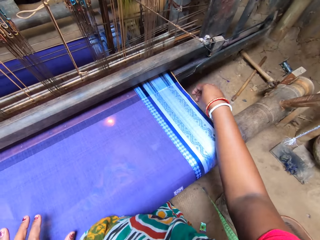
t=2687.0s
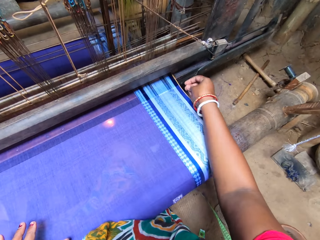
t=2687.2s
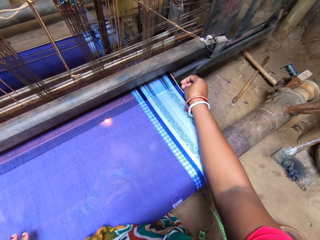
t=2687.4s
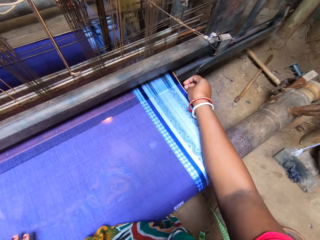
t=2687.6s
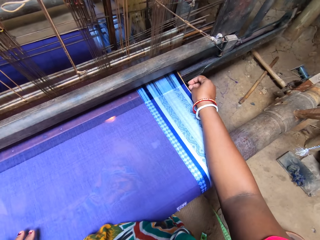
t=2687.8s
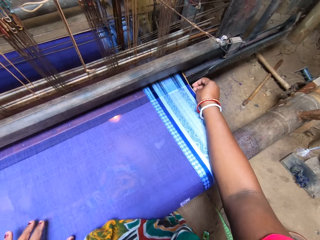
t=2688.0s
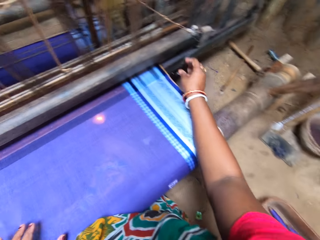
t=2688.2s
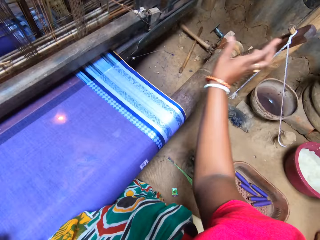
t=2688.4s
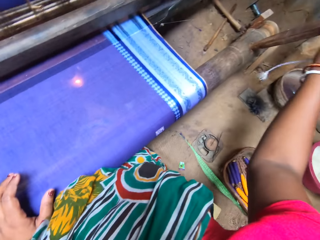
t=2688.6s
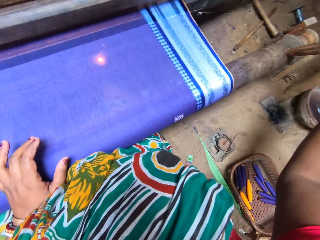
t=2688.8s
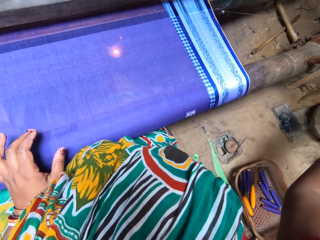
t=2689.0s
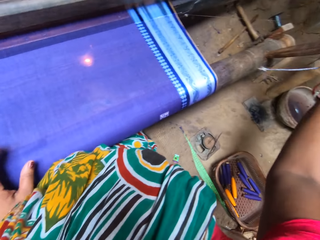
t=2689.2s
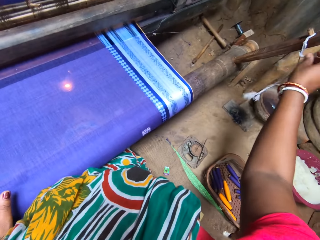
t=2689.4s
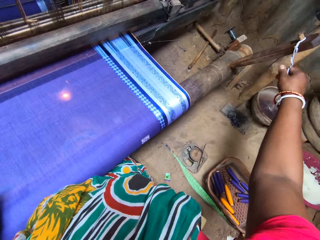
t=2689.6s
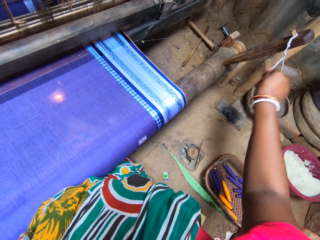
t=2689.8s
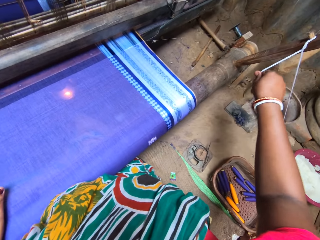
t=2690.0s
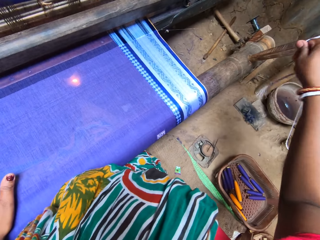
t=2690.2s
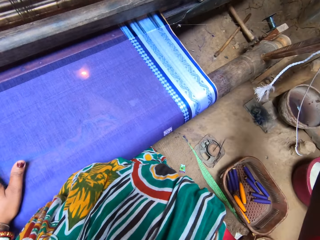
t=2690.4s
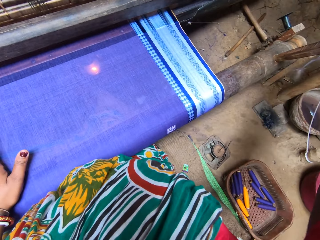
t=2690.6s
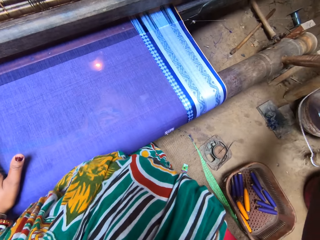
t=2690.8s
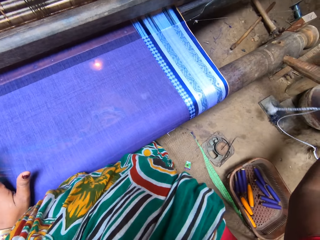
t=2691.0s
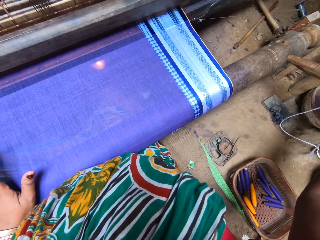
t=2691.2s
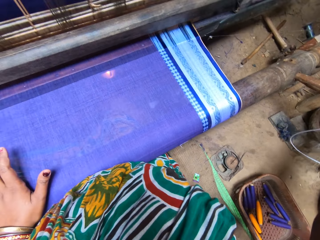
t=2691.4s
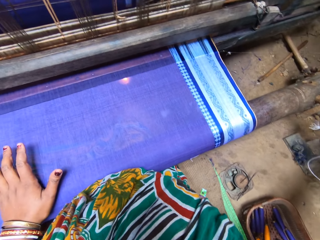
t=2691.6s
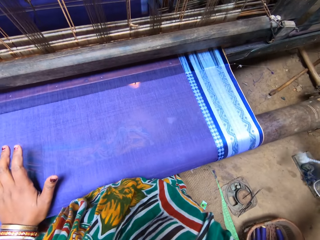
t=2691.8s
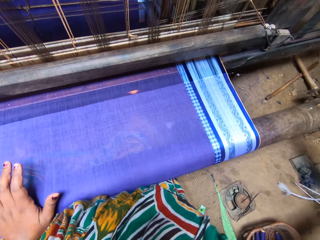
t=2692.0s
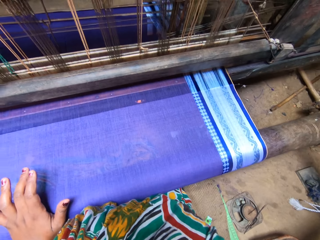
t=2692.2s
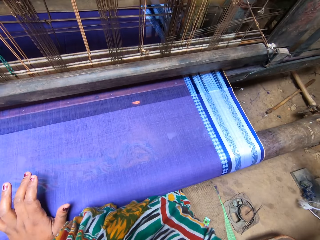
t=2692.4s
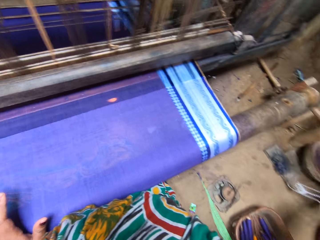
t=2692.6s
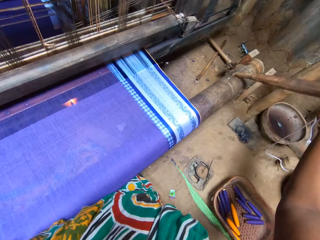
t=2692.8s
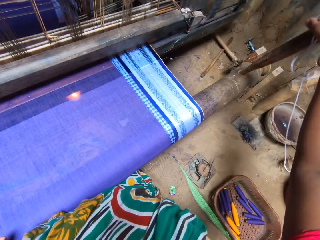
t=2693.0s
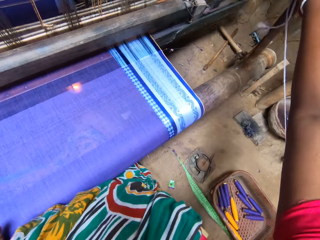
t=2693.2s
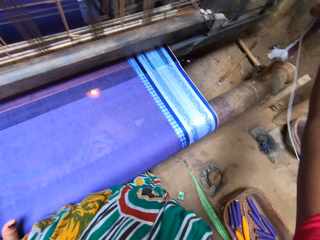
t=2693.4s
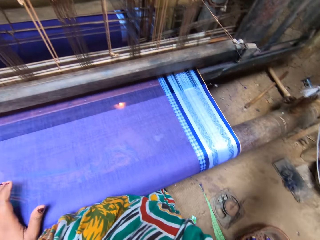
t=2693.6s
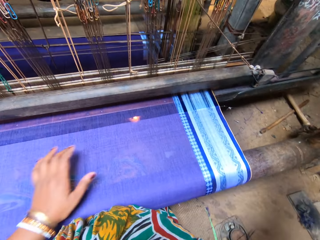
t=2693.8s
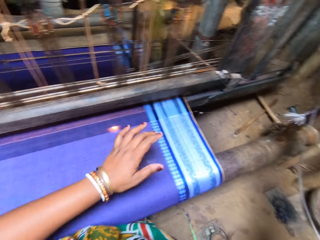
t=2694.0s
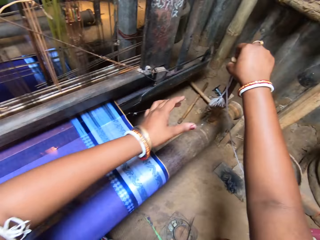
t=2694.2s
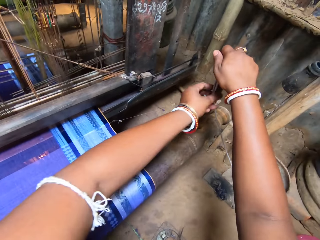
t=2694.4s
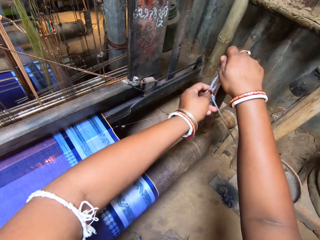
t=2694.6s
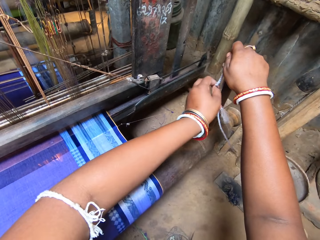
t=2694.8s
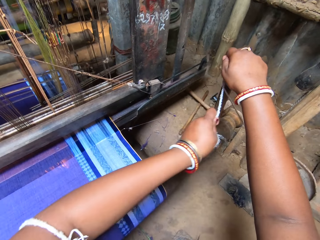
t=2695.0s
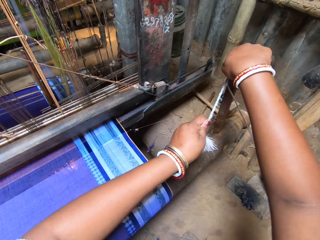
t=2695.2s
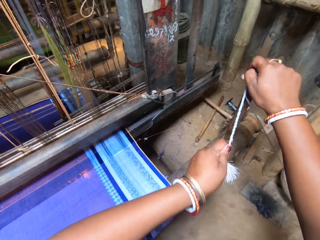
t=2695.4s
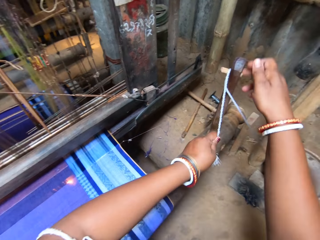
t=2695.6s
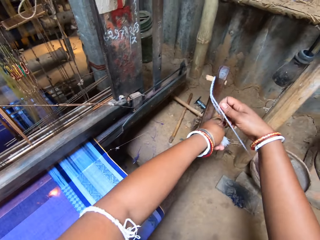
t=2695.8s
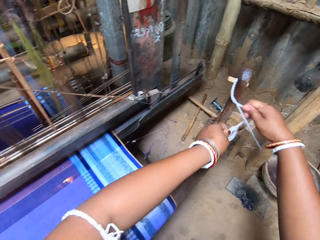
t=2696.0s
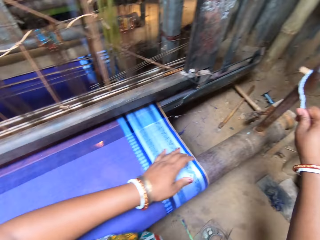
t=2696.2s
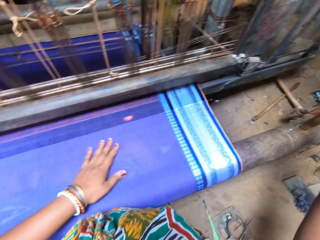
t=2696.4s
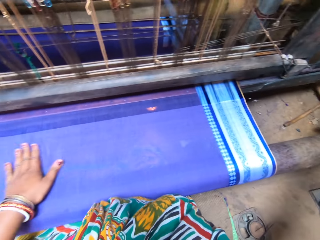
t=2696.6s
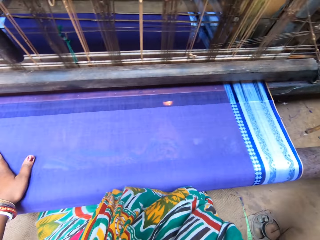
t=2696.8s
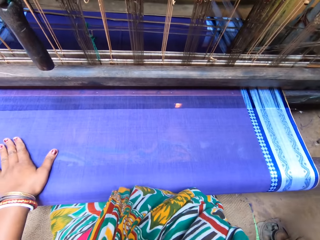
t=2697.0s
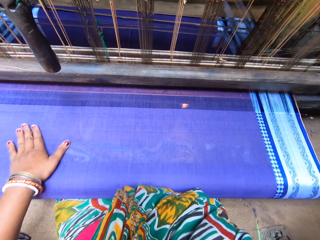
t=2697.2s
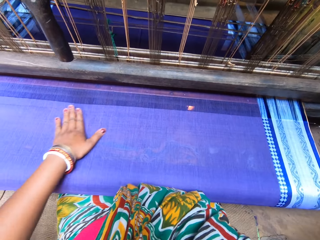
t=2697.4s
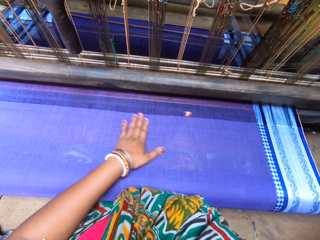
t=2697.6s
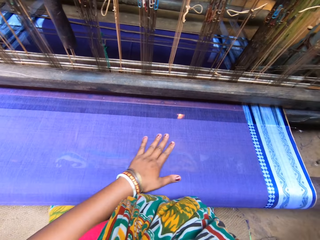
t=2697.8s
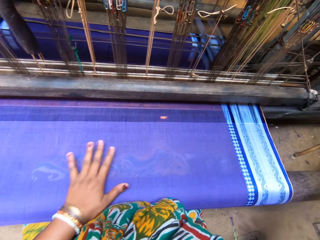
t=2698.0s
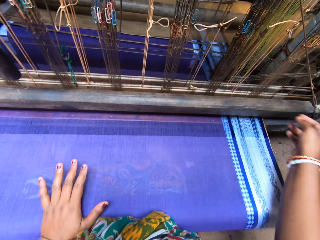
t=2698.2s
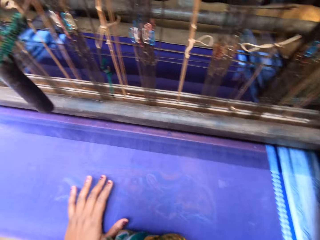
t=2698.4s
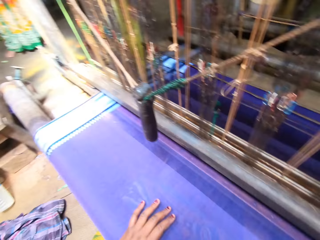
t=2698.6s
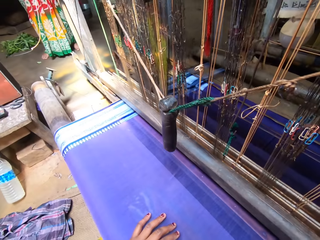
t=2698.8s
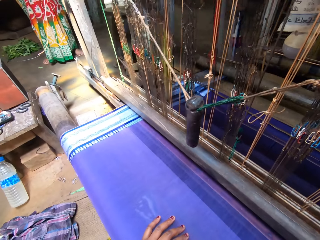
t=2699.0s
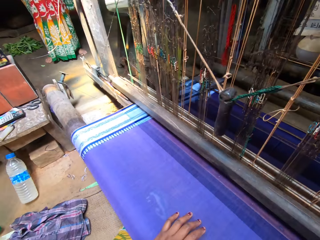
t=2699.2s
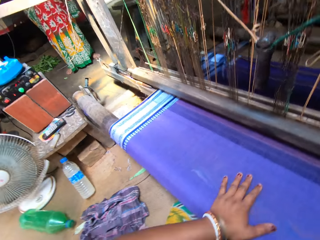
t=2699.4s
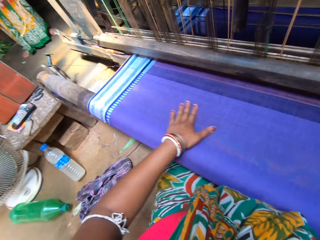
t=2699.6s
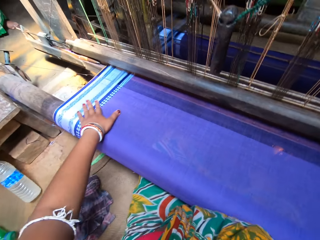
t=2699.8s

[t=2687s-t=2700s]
The camera wearer adjusts a yarn with her right hand. She picks the yarn. She removes a hand. She adjusts a rope of the loom machine with her right hand. She holds a piece of wood. She adjusts the rope of the loom machine with both hands. She holds the yarn. She ties on a wooden plank. She moves her left hand across the fabric. She places a hand on the fabric.

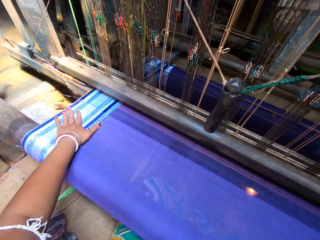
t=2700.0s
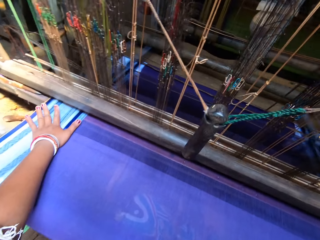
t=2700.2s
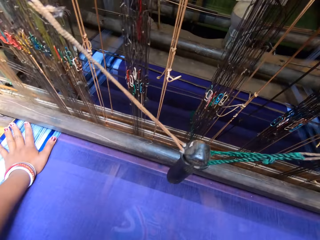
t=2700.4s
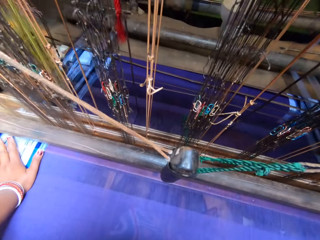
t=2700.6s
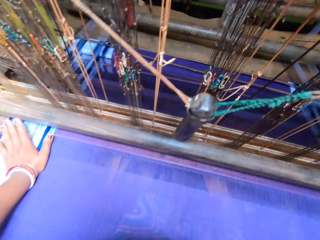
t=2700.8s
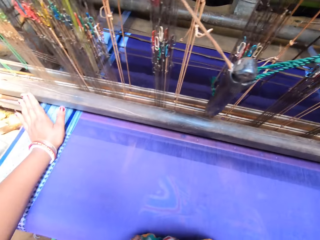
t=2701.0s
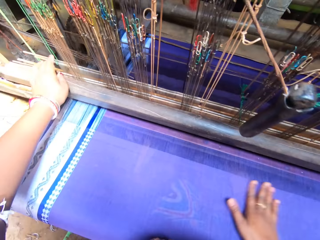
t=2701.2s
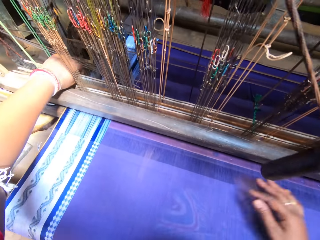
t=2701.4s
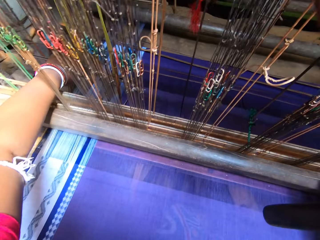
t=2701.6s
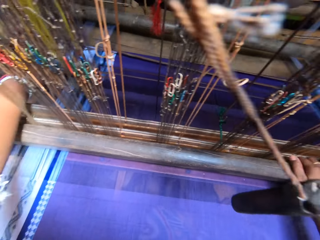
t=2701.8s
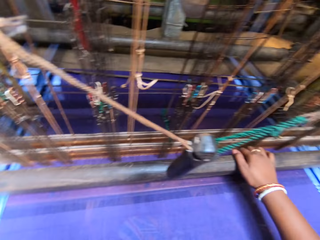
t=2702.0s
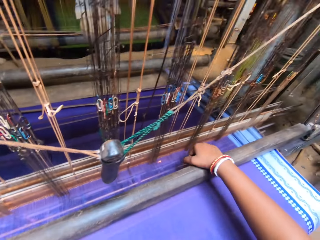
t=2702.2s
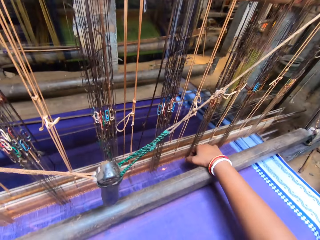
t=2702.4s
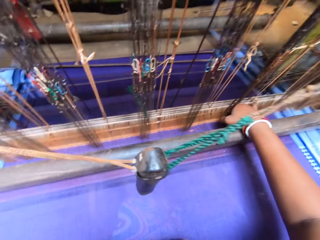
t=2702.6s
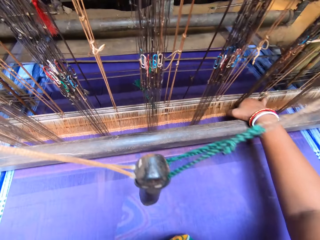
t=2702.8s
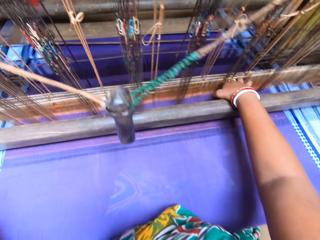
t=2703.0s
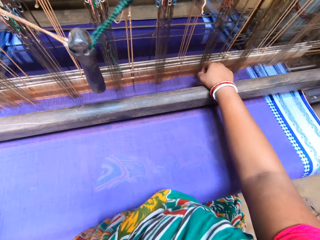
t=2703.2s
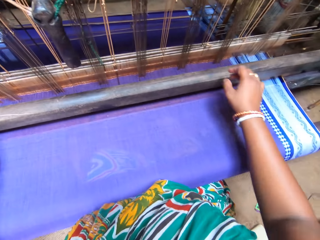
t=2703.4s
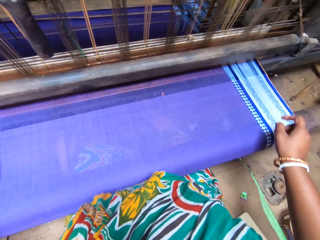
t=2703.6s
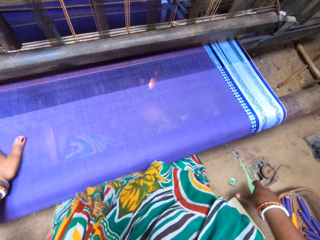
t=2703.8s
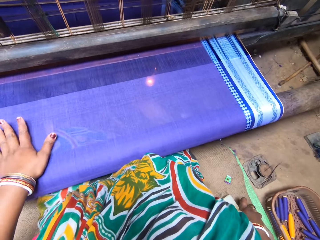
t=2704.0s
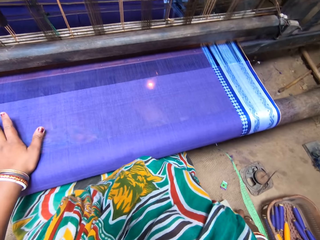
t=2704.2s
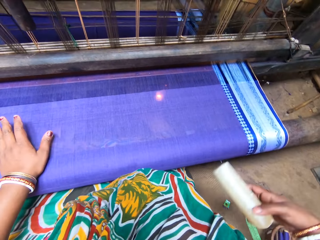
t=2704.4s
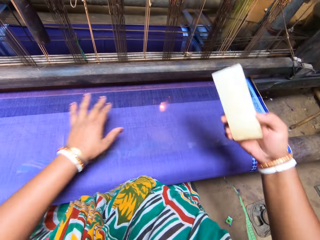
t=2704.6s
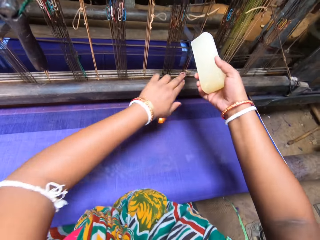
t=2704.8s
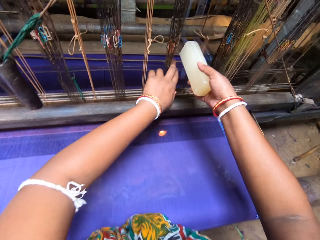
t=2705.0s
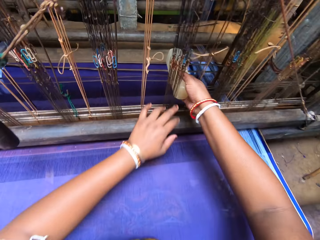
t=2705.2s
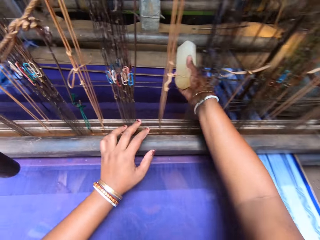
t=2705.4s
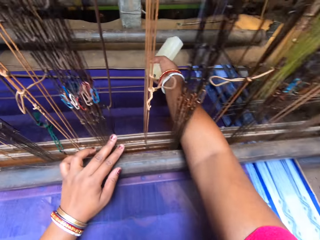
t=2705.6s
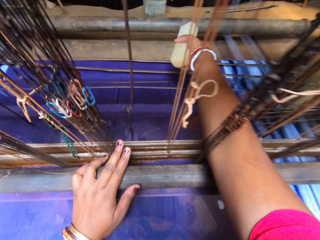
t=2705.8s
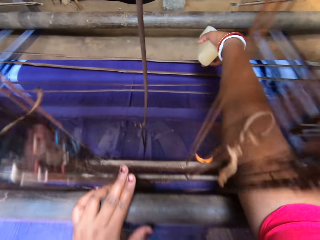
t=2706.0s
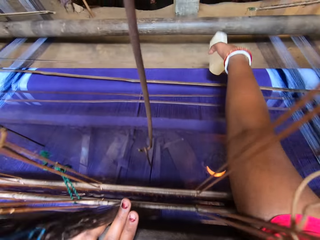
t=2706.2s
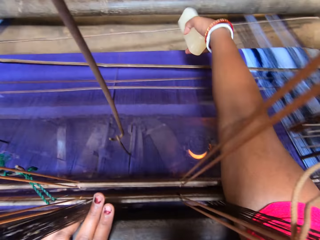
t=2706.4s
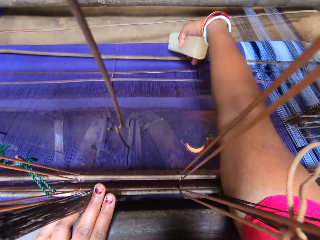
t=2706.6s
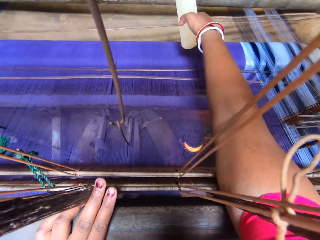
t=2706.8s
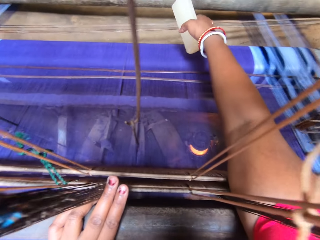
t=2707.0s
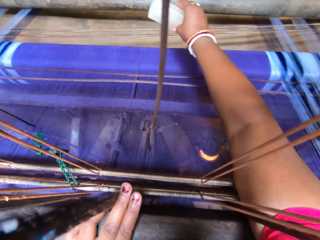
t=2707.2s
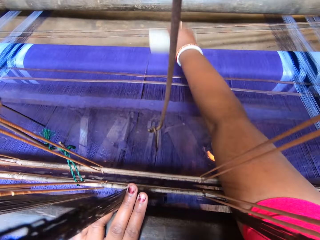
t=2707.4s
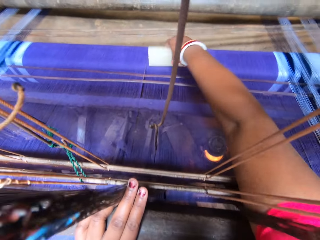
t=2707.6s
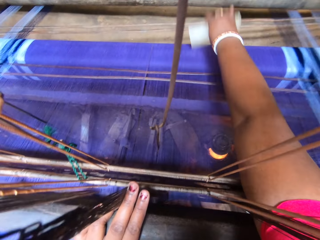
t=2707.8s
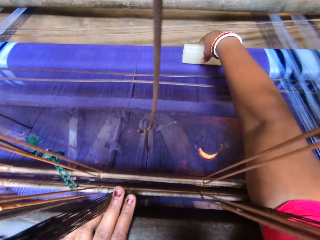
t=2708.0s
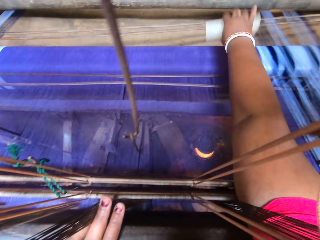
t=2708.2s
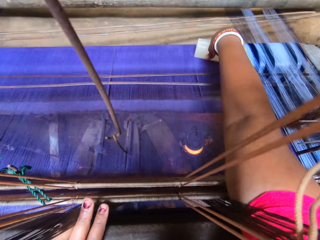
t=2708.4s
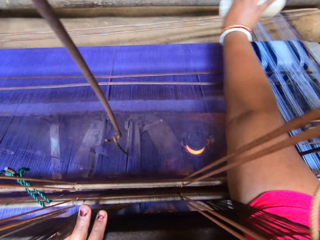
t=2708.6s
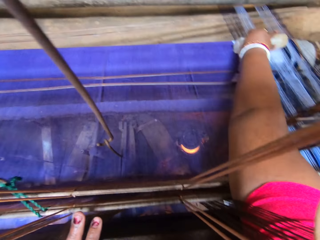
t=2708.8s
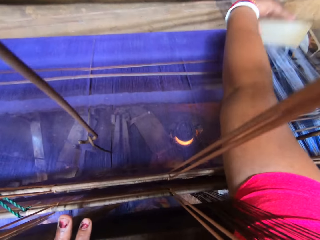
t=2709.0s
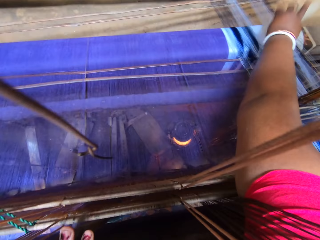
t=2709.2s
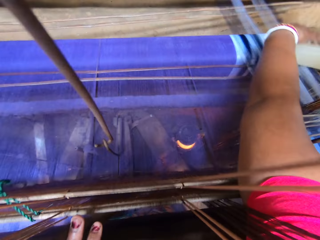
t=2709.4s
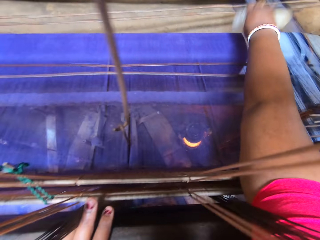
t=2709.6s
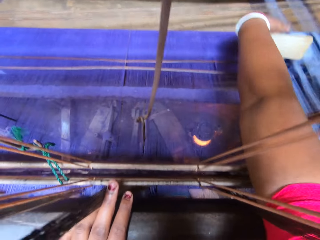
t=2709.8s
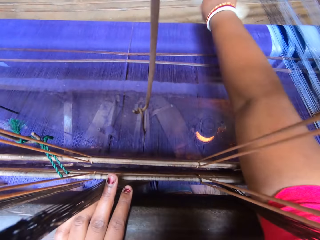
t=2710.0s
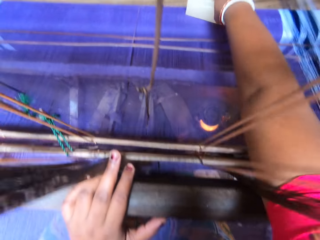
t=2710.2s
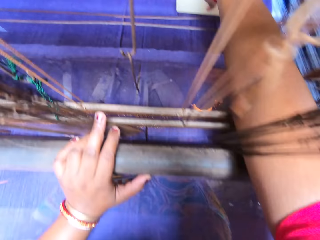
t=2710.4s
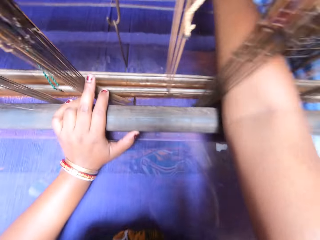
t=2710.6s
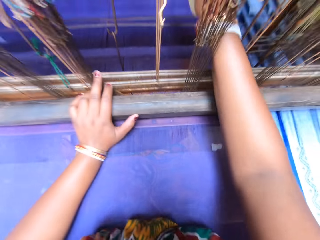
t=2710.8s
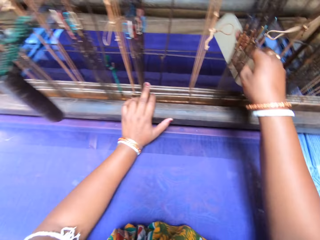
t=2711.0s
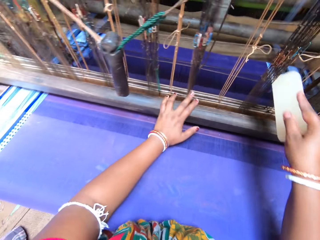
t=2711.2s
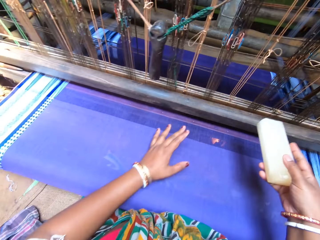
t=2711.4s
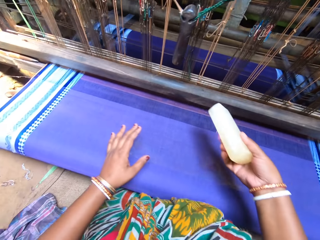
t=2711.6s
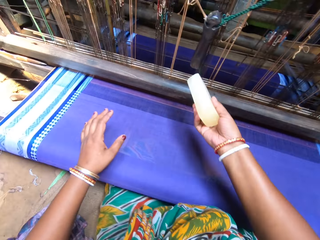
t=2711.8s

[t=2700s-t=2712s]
The camera wearer adjusts a warp yarn with her left hand. She holds a sley of the looming machine with her right hand. She picks a smooth stone from the ground with her right hand. She removes the yarn. She smoothens the fabric with the smooth stone in her right hand.
